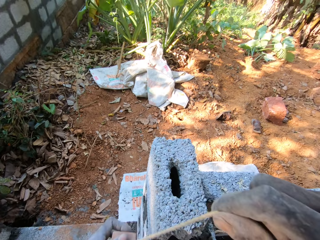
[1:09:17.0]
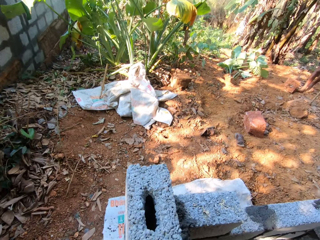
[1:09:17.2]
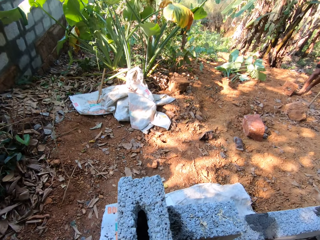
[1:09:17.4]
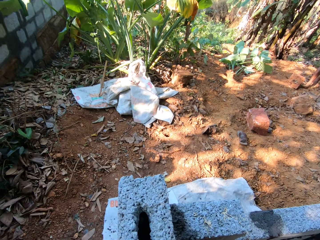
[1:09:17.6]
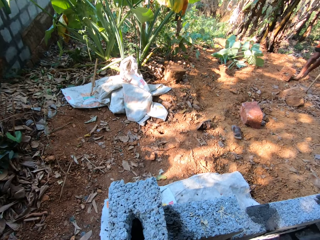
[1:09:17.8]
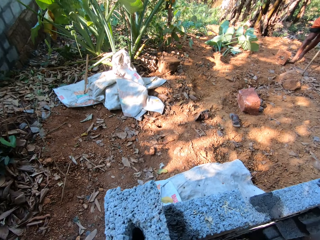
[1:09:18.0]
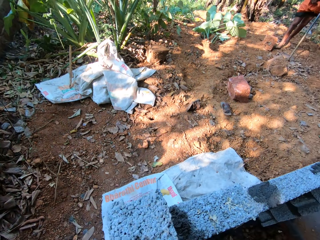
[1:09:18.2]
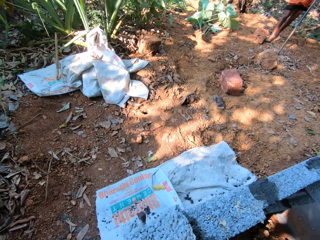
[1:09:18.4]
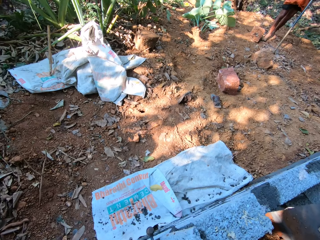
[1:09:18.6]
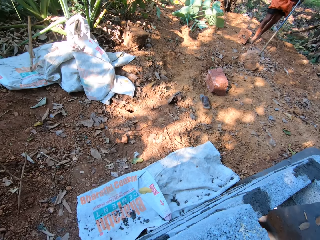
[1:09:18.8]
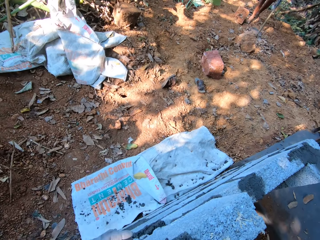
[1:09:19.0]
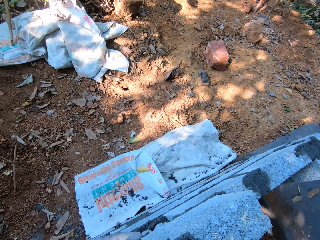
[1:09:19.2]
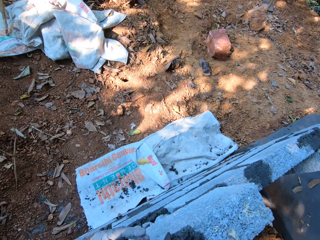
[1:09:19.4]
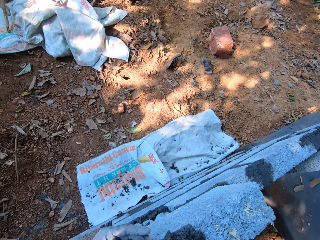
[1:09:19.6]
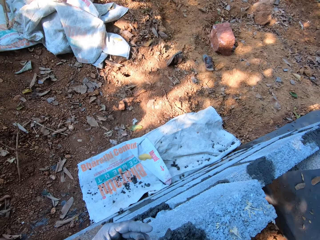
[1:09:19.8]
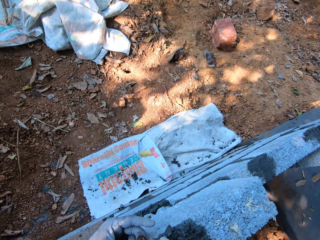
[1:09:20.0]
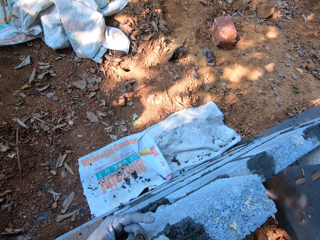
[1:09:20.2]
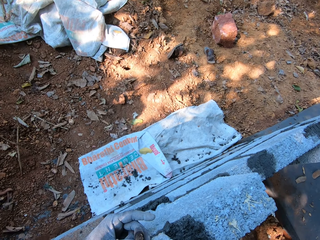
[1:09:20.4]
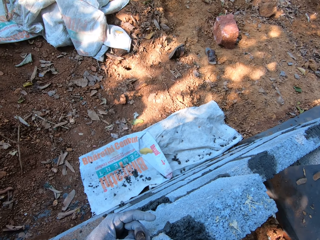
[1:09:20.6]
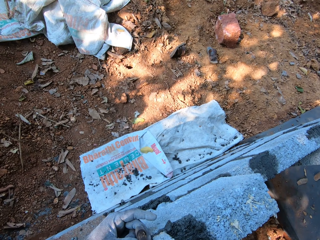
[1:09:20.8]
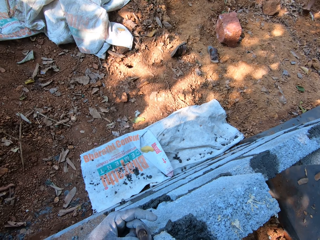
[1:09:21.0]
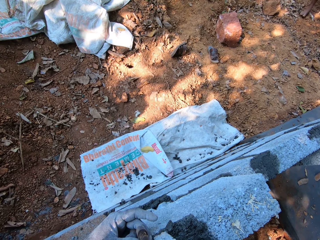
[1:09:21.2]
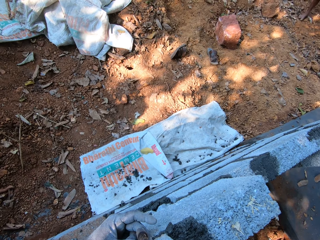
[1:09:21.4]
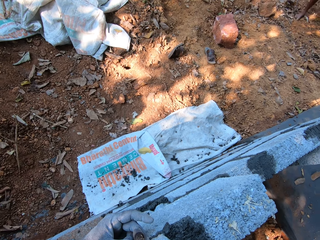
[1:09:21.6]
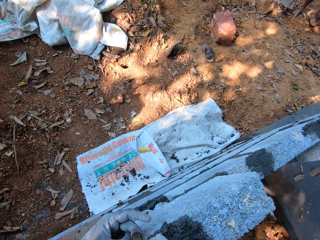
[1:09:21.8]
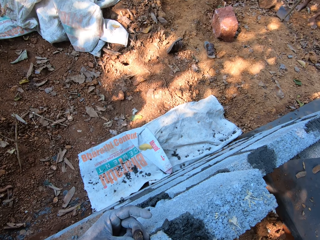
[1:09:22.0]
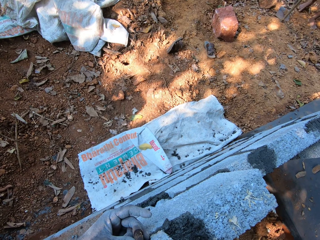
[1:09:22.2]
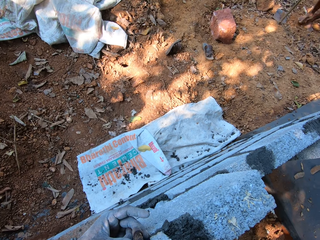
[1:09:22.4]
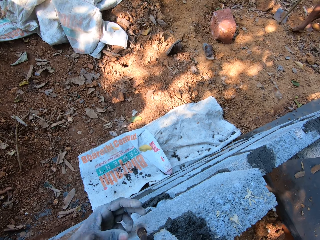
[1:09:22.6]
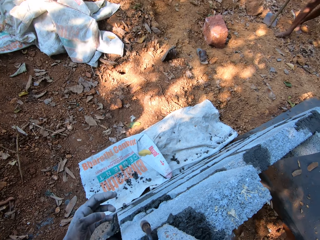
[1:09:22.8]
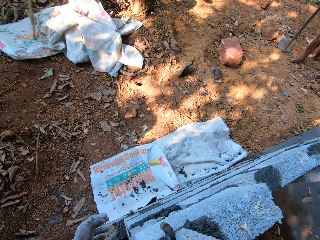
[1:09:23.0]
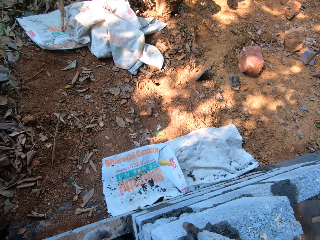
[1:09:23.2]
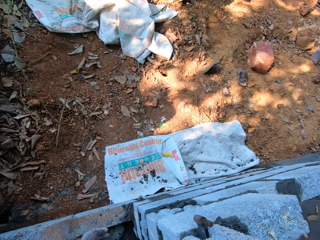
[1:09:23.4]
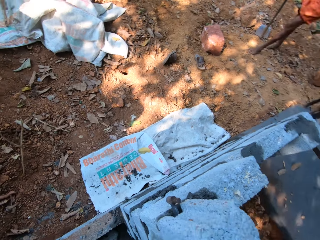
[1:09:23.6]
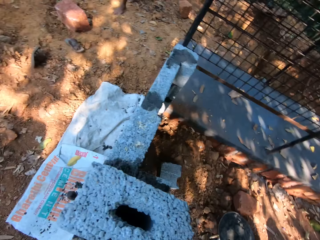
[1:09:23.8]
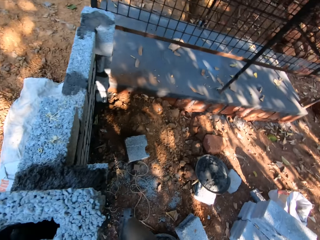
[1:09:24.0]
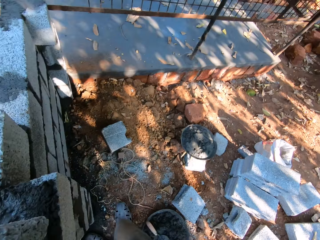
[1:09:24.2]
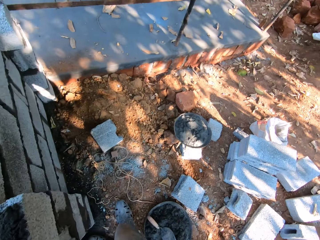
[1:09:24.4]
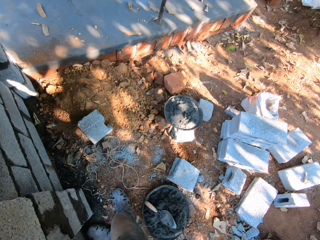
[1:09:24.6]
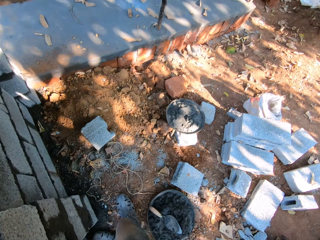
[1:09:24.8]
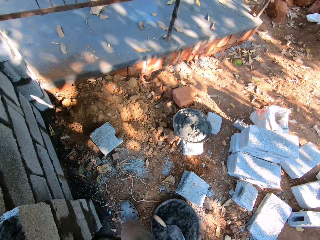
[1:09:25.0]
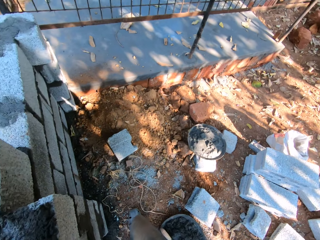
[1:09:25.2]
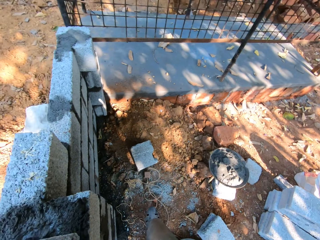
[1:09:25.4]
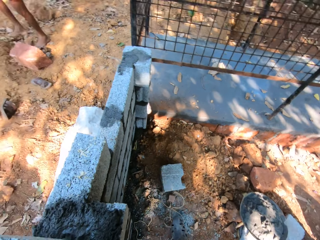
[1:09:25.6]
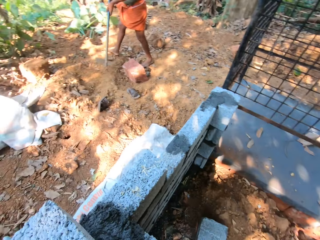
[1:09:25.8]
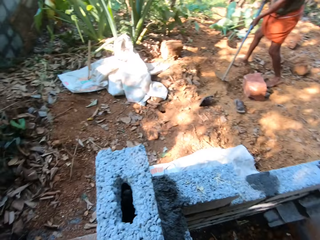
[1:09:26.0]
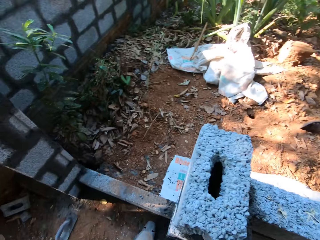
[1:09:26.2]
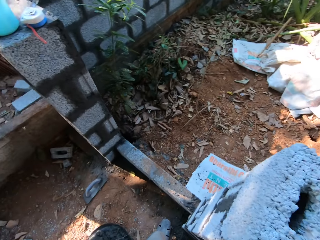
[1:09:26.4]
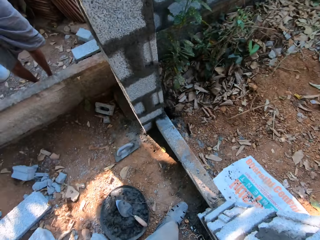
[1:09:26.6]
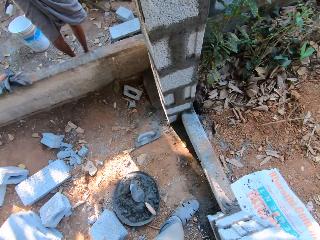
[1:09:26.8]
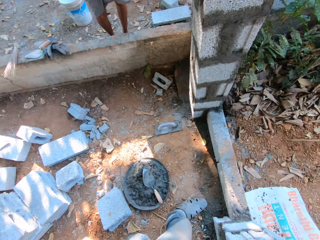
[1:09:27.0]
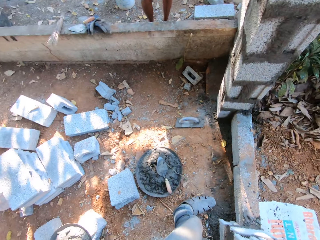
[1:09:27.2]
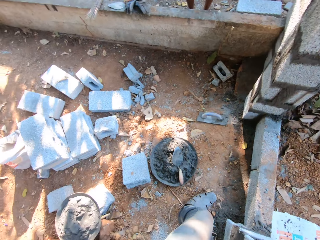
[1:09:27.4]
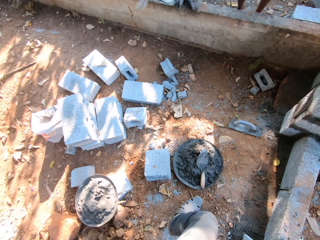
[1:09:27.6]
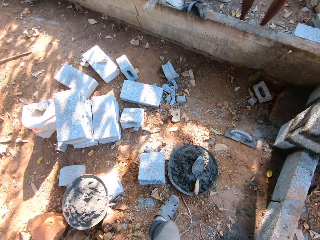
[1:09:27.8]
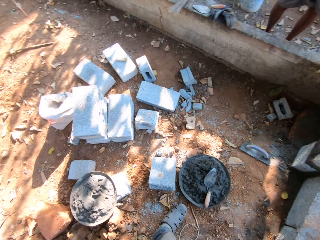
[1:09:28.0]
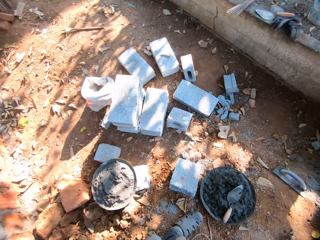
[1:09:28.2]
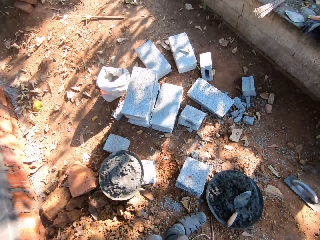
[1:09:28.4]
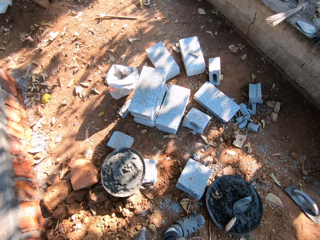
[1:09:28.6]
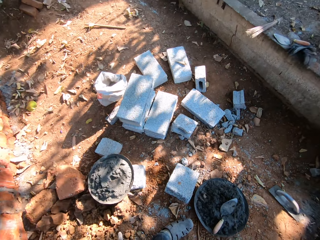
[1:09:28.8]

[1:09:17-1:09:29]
The camera wearer adjusts a block holder under the block with his left hand. He looks around.

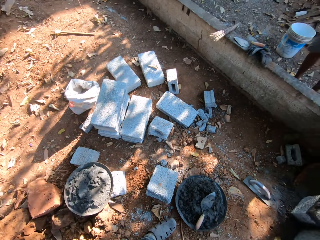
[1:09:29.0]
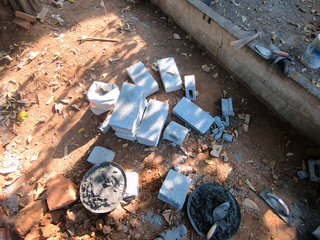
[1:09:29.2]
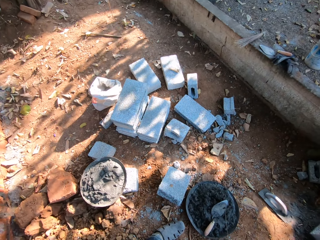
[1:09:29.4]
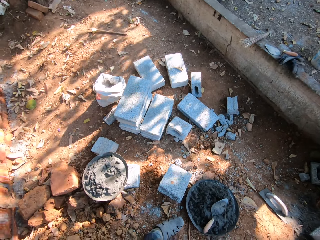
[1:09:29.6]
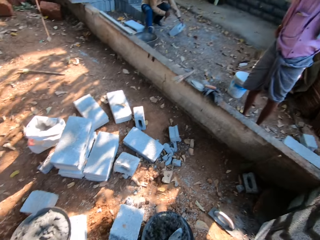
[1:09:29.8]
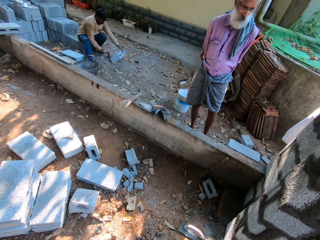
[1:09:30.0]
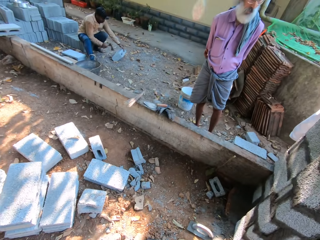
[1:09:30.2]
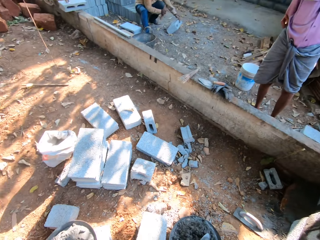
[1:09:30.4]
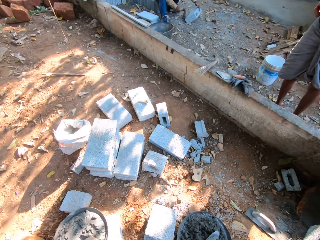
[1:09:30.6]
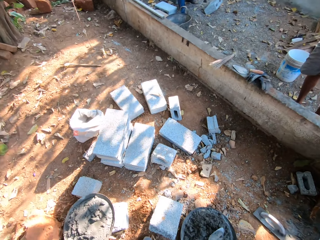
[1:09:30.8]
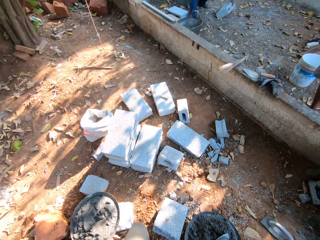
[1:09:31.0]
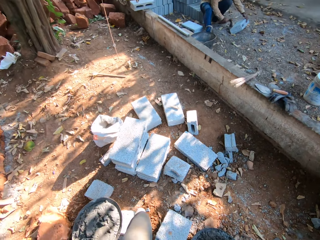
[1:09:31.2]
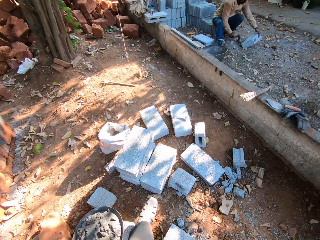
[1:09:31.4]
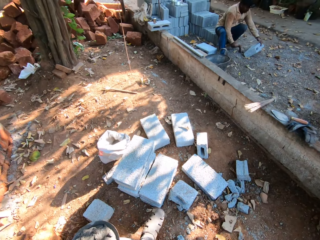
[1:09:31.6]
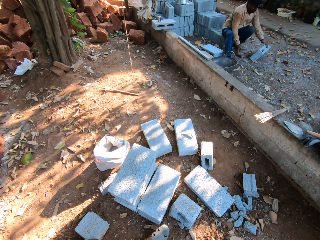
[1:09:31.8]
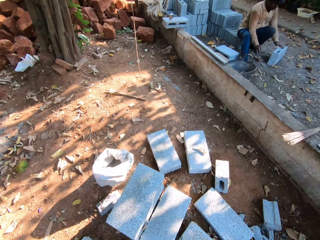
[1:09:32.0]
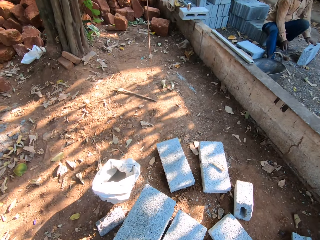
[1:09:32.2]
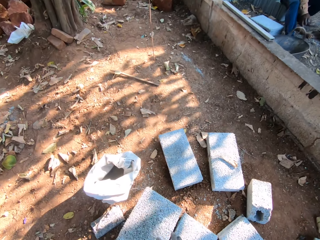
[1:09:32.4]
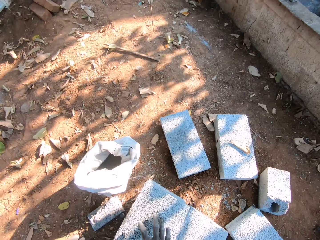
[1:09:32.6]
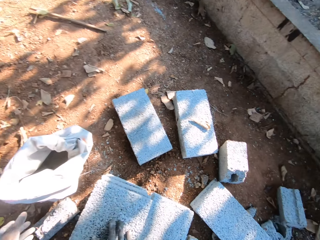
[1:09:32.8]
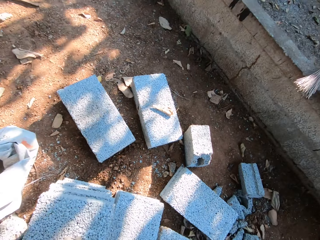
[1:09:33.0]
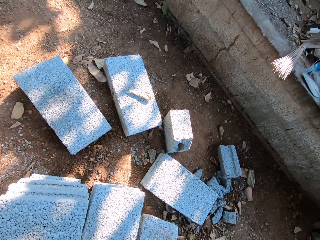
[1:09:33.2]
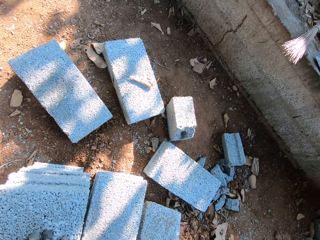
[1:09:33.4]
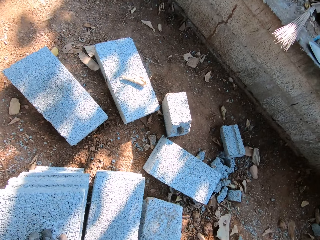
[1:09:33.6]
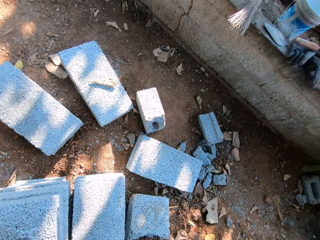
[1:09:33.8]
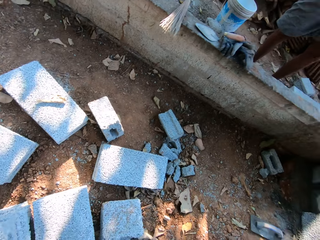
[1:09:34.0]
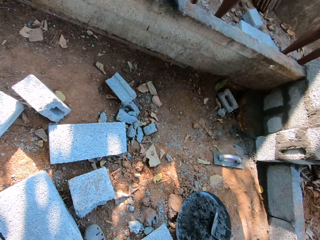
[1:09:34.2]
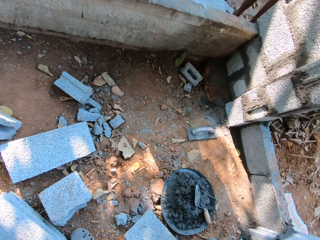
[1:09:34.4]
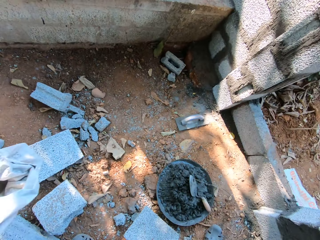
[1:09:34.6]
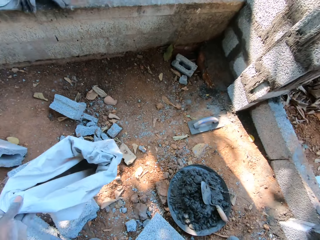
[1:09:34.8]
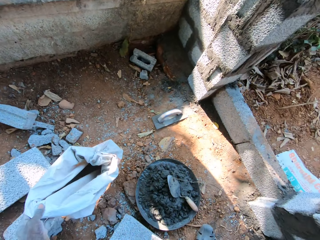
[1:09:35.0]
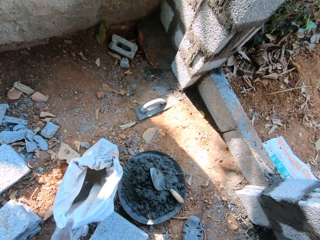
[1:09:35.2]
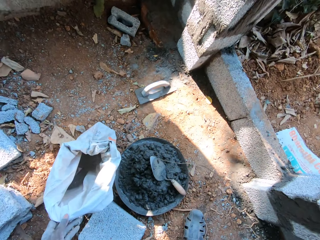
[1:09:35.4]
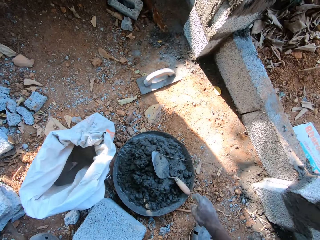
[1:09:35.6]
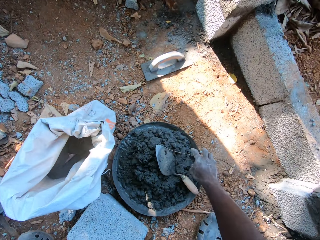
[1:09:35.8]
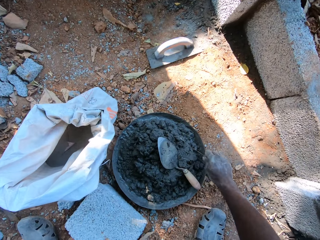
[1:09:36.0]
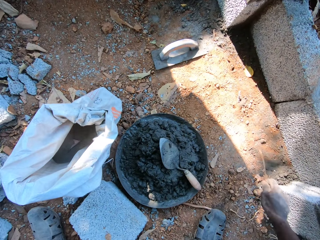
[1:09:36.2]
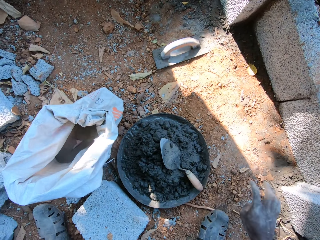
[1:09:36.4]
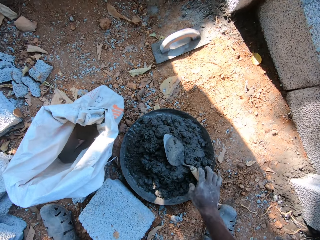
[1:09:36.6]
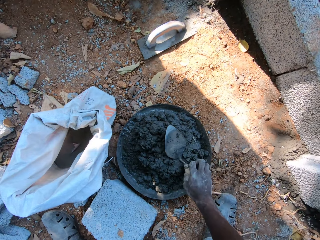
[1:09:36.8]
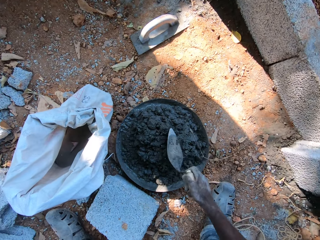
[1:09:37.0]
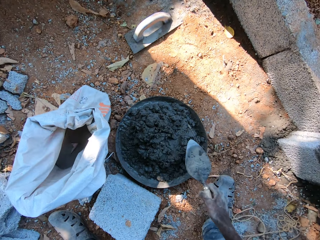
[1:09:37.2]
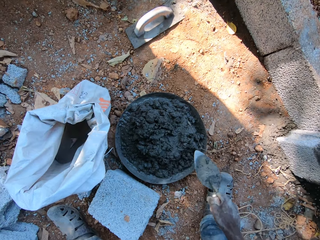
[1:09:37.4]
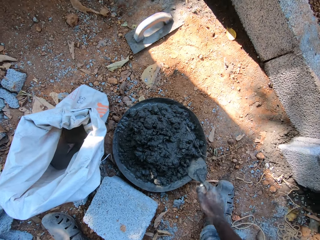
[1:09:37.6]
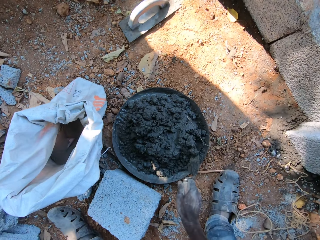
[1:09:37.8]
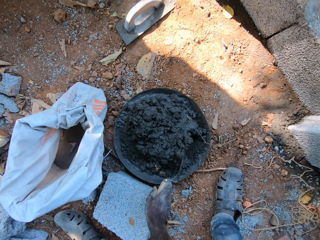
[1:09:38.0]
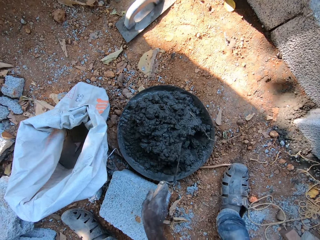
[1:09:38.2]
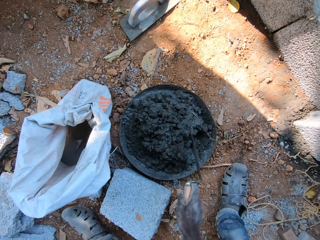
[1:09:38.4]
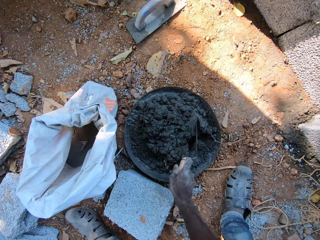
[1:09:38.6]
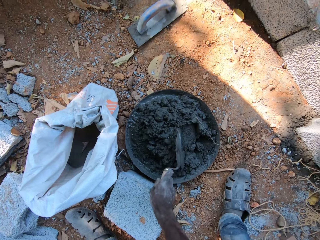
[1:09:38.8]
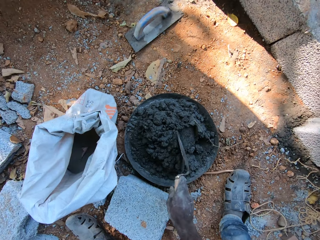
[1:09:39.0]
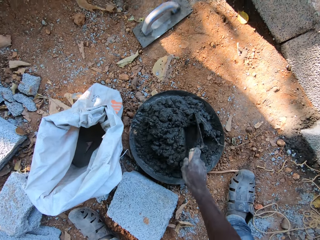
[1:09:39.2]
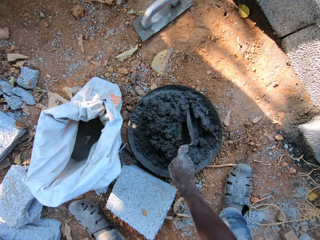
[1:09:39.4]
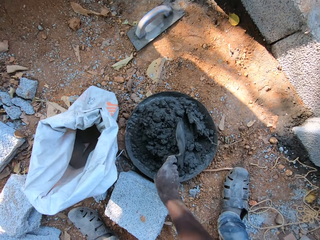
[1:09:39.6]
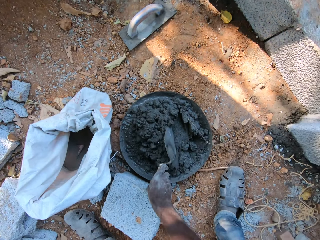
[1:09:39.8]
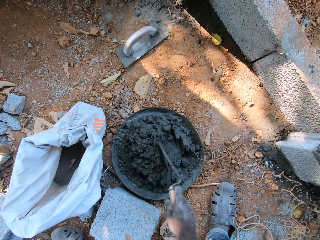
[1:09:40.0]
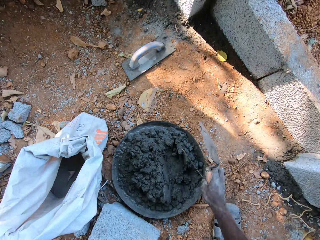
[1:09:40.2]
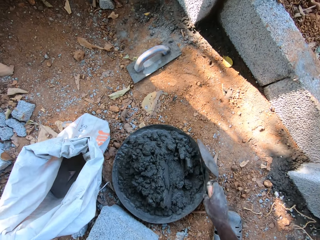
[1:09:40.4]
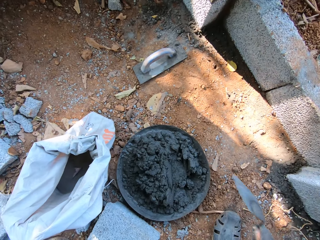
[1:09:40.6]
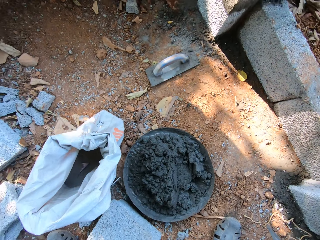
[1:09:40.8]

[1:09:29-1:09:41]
The camera wearer walks. He holds a sack with his left hand. He drops the sack on the floor with his left hand. He picks up a broom stick from a head pan with his right hand. He throws the broom stick on the floor with his right hand. He picks up a hand trowel from the head pan with his right hand. He mixes mortar in the head pan with the hand trowel in his right hand.
